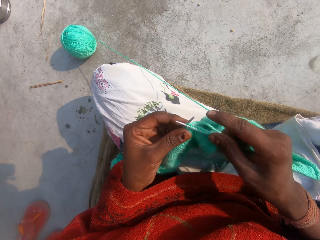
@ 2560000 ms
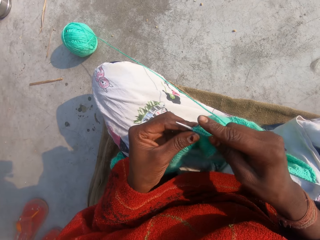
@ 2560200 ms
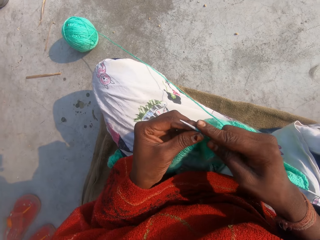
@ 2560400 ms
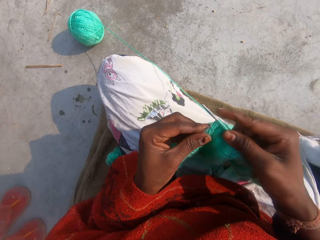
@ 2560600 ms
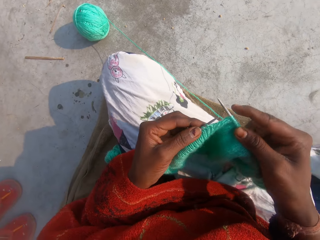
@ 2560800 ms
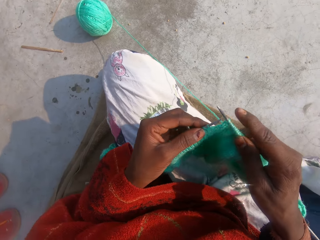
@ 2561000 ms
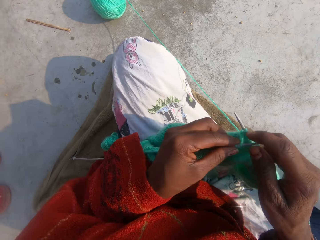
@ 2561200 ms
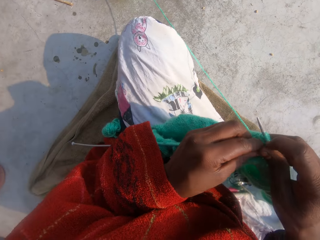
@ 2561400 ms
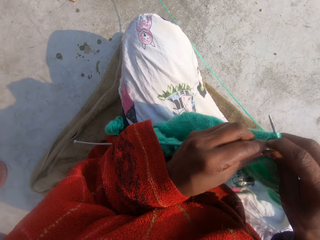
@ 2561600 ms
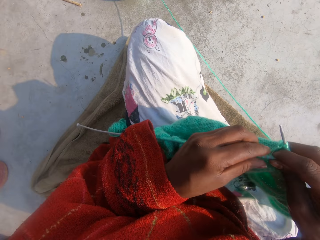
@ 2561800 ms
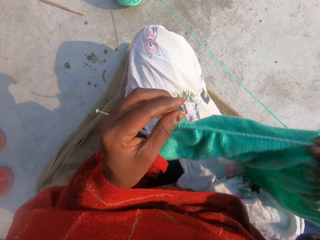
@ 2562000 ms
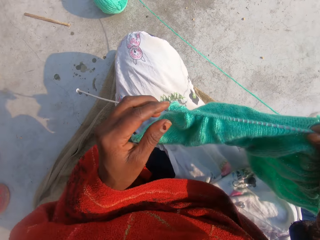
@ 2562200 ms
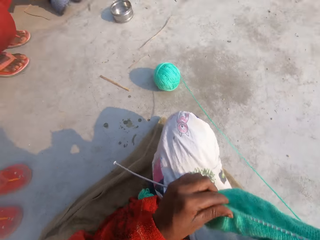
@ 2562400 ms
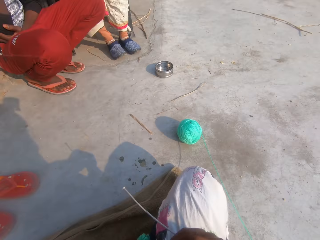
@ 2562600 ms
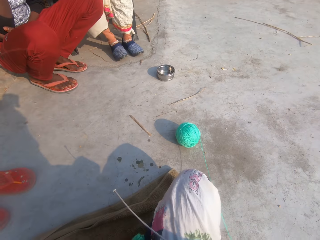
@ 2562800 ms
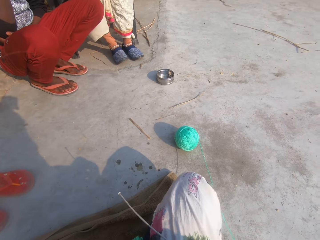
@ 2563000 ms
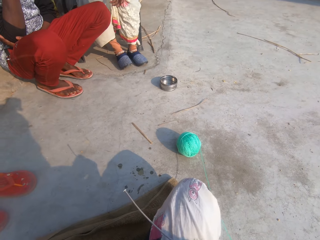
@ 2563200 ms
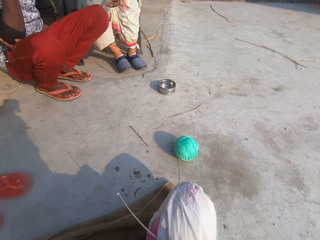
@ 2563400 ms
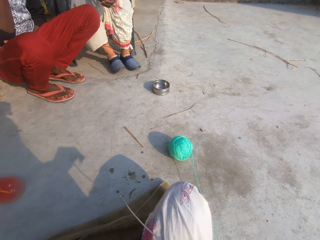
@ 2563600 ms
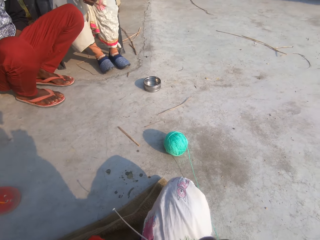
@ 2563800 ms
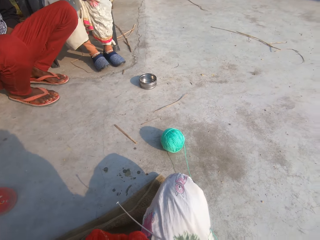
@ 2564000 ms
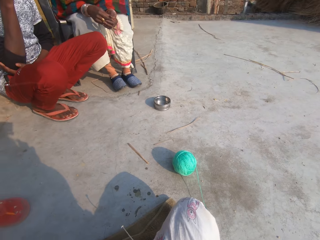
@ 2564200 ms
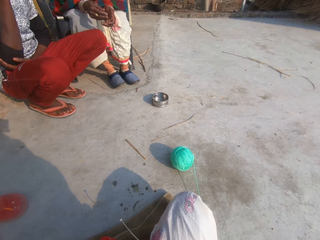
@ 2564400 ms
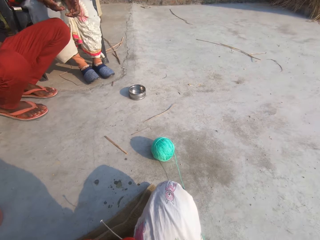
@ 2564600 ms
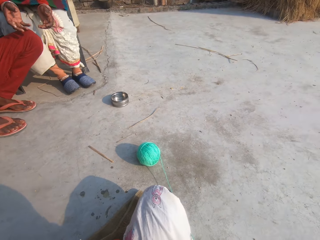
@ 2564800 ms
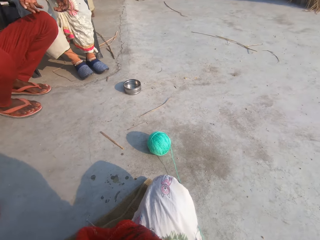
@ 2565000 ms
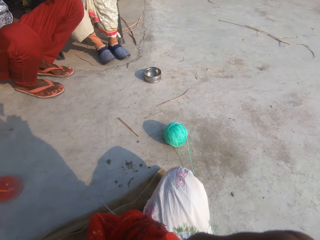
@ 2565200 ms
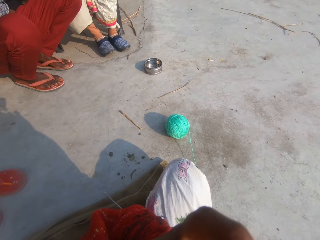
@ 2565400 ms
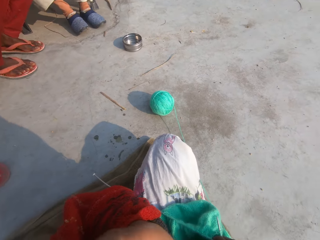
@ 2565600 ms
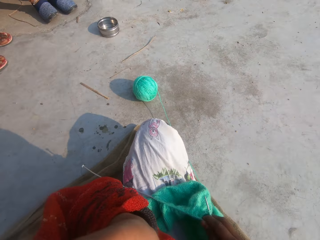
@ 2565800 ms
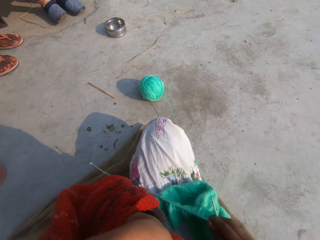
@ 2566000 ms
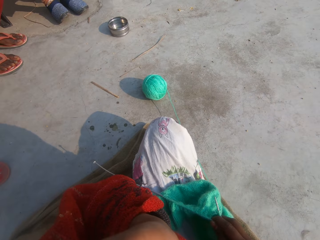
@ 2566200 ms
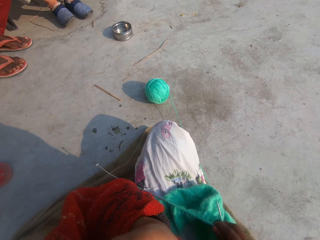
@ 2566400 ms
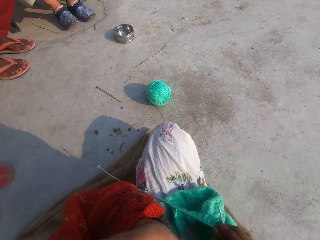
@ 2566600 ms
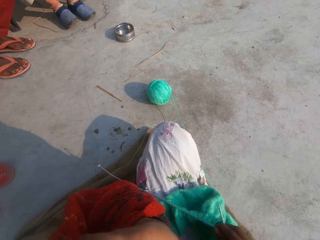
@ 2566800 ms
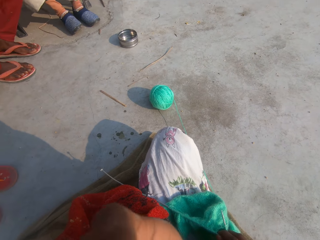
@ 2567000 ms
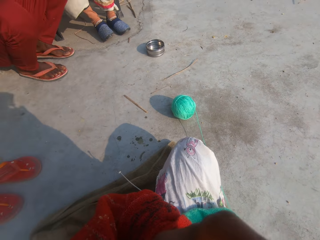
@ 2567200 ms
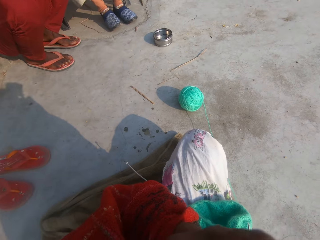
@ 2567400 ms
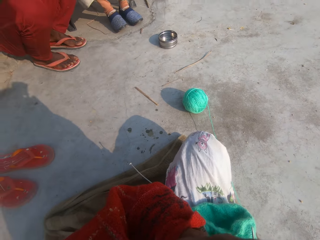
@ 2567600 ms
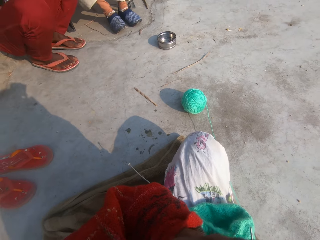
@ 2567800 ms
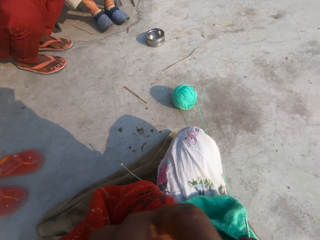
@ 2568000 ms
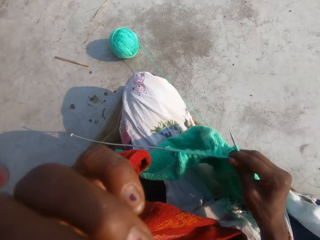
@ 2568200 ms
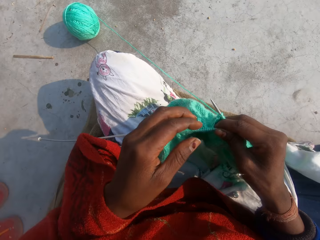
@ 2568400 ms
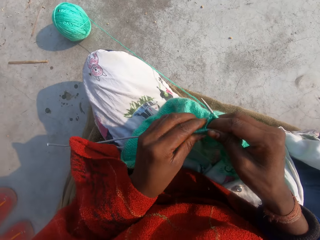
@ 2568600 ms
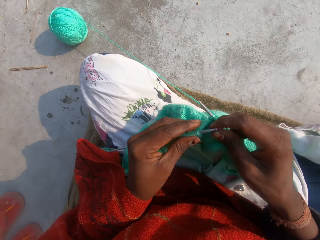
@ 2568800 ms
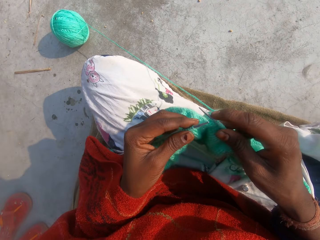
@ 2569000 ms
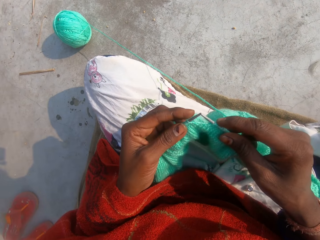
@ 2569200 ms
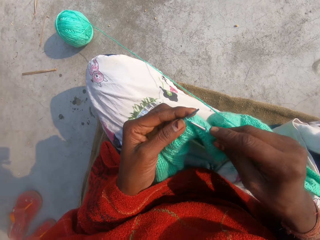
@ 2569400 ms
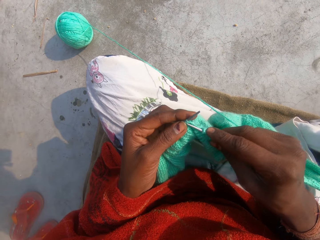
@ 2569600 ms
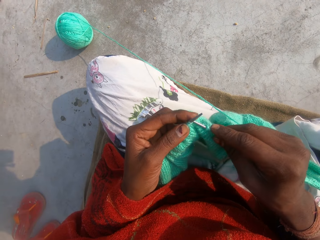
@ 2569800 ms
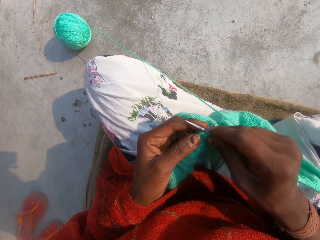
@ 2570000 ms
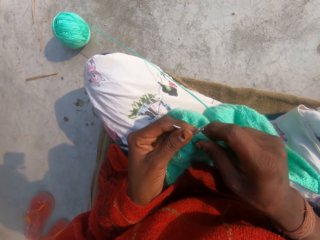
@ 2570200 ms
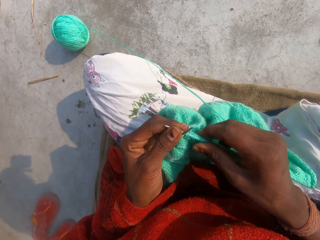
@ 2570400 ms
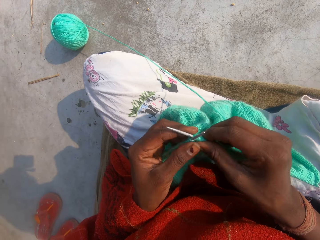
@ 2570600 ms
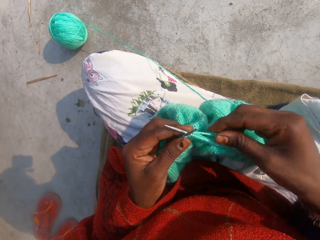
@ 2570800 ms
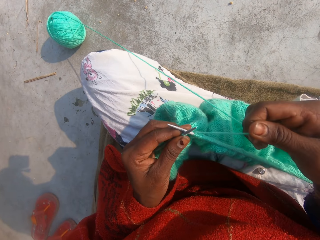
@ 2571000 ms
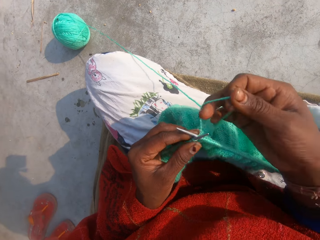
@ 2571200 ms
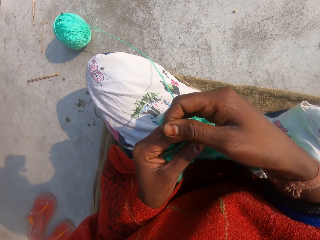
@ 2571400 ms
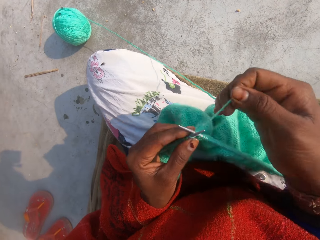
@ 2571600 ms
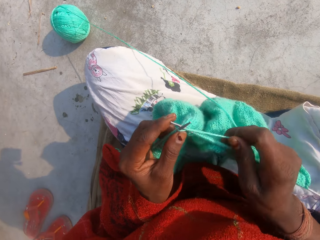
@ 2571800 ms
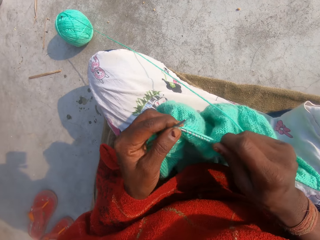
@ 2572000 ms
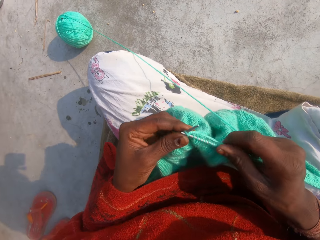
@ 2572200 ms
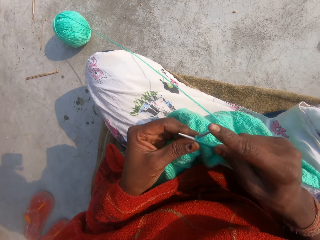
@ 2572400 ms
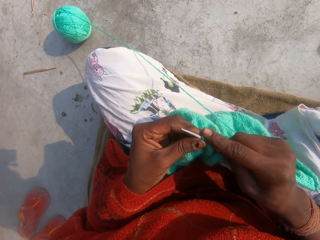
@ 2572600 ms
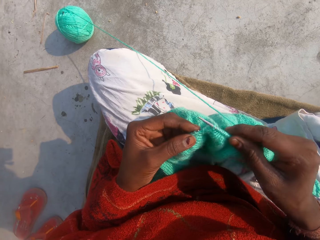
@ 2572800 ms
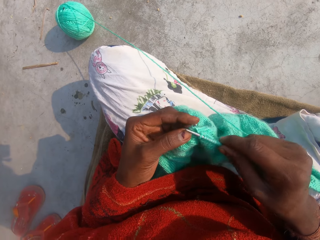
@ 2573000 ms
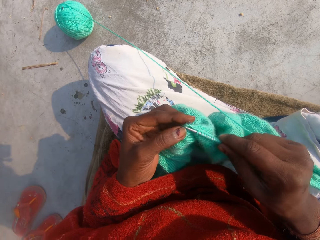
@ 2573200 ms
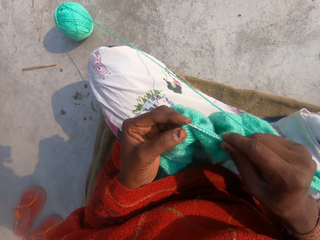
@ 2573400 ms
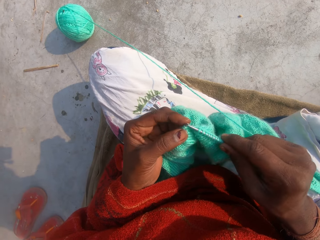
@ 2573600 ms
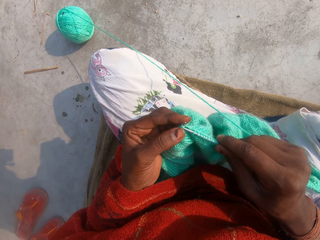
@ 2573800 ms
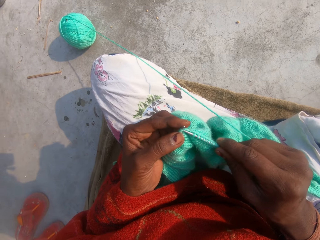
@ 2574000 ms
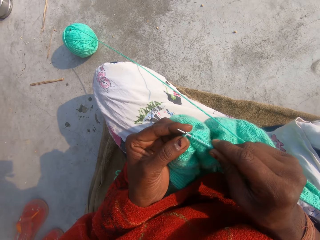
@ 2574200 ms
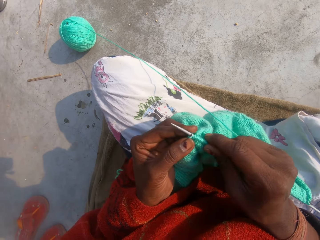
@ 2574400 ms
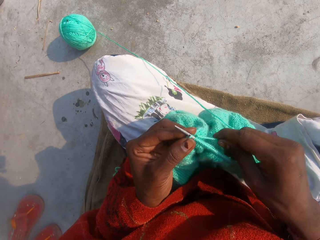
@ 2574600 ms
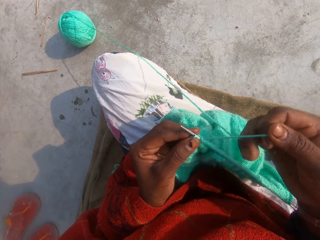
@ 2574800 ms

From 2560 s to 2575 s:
The camera wearer pulls the fabric. They touch the face. A woman squats down by another woman on a chair. The camera wearer knits the fabric.

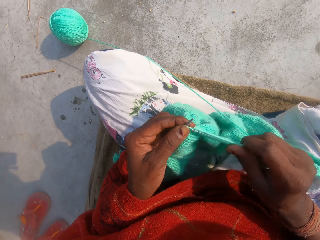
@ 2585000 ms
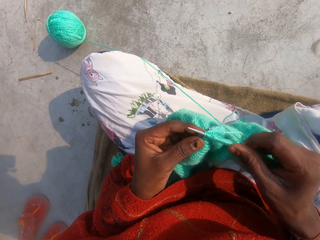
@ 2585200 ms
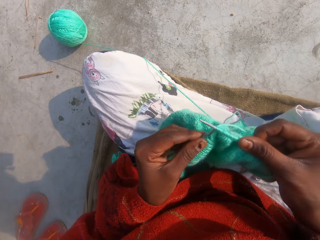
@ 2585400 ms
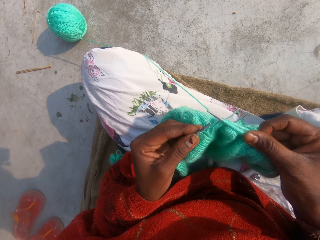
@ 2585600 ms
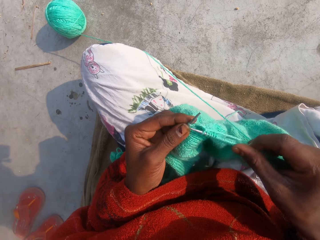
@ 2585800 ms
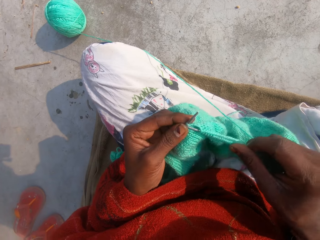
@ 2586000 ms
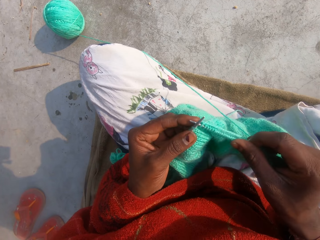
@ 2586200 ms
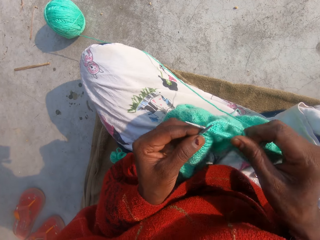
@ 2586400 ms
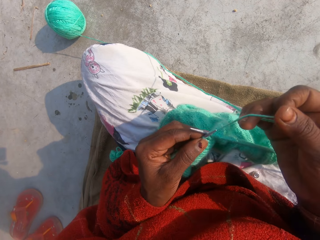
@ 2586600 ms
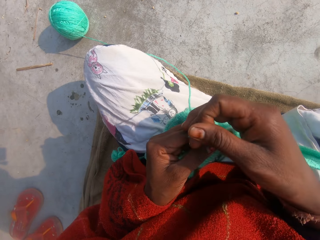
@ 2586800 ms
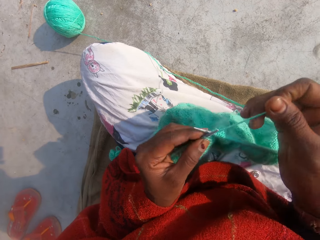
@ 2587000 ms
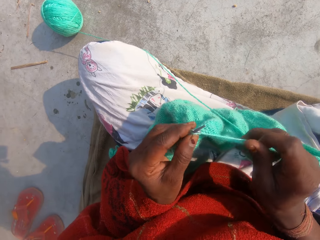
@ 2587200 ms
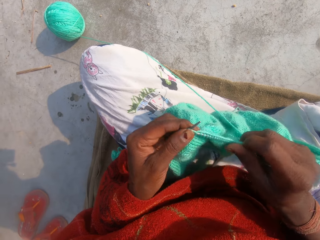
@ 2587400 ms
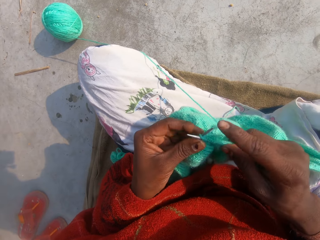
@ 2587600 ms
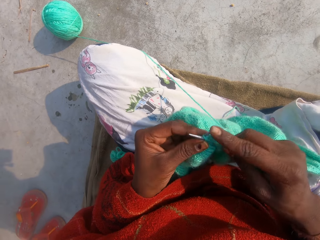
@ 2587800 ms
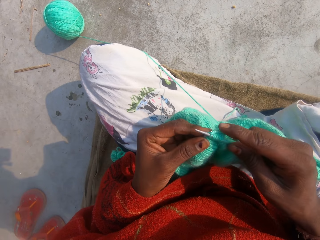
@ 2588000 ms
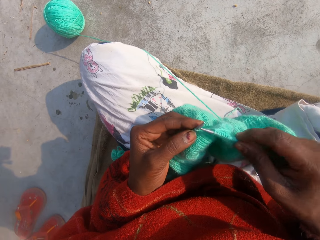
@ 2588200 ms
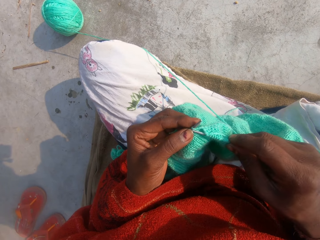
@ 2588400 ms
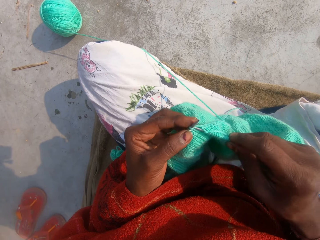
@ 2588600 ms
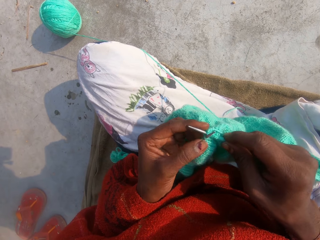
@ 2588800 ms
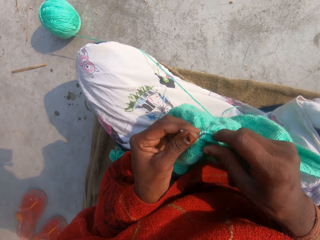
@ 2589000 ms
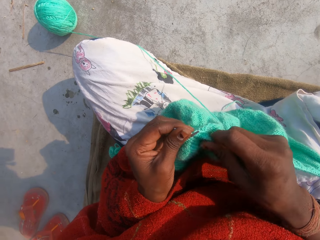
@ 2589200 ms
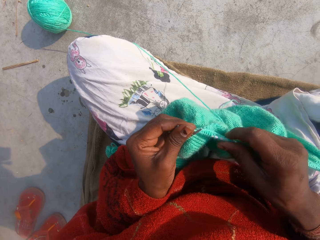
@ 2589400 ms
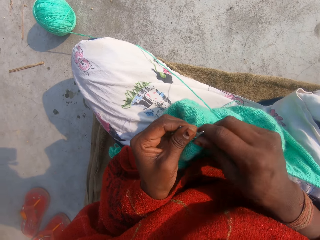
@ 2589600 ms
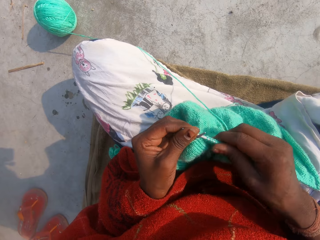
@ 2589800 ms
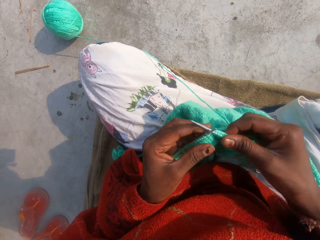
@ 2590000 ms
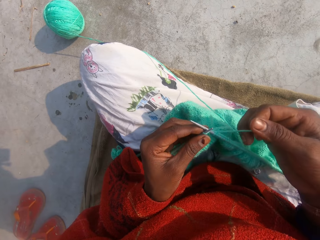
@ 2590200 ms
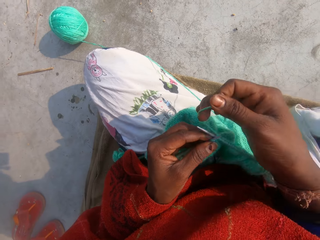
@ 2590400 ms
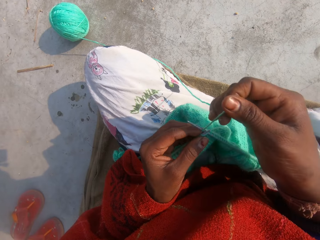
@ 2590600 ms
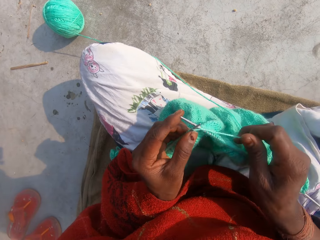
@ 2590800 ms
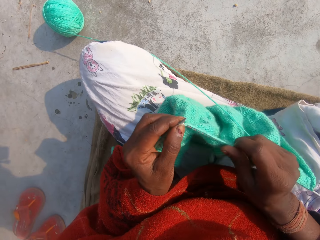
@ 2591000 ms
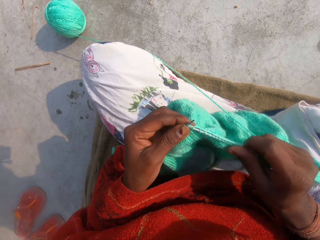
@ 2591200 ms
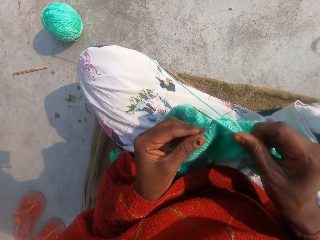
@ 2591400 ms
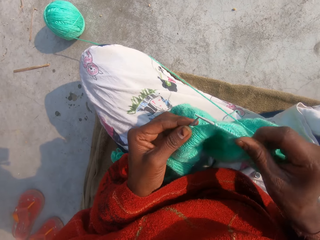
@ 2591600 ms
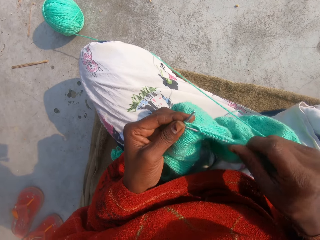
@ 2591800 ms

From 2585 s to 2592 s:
The camera wearer pulls the fabric. They knit the fabric.
